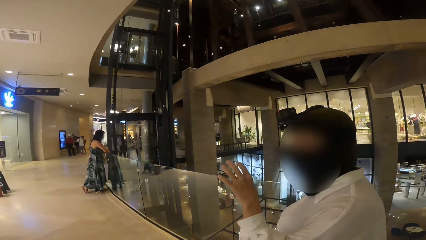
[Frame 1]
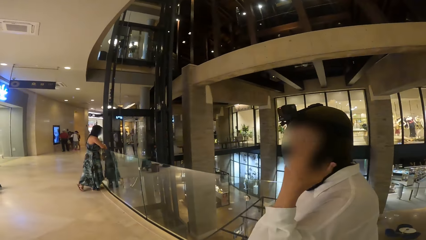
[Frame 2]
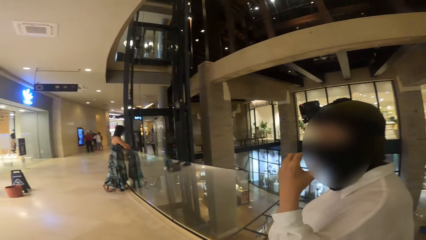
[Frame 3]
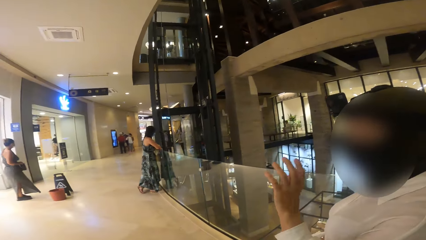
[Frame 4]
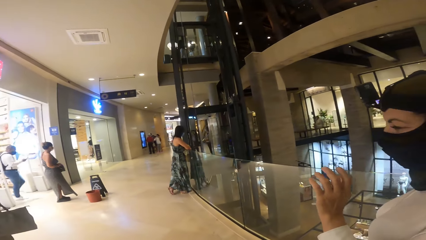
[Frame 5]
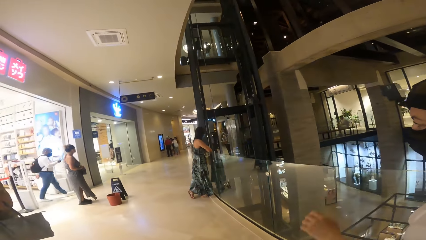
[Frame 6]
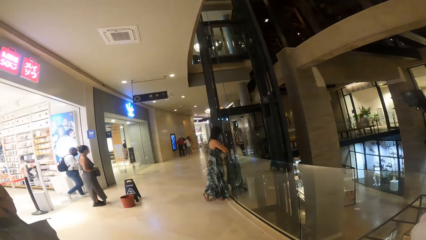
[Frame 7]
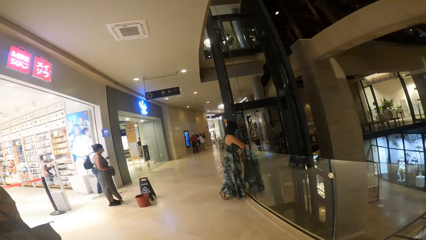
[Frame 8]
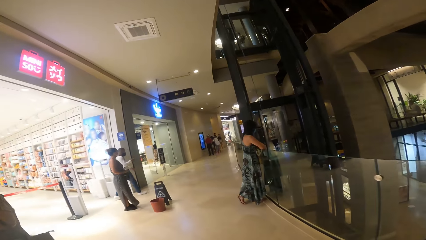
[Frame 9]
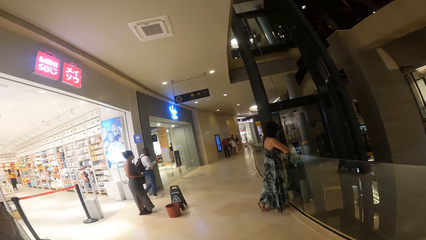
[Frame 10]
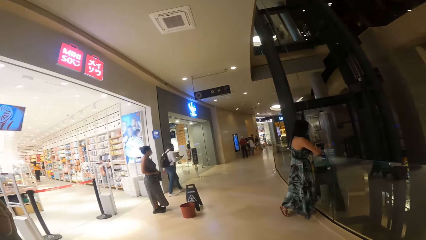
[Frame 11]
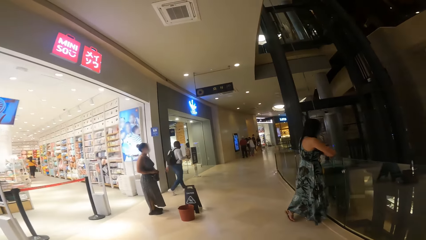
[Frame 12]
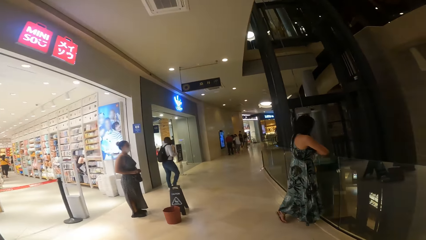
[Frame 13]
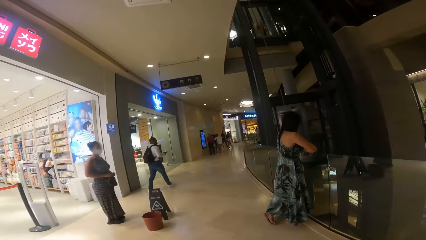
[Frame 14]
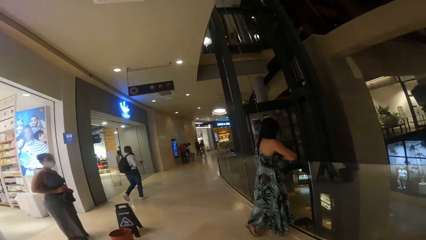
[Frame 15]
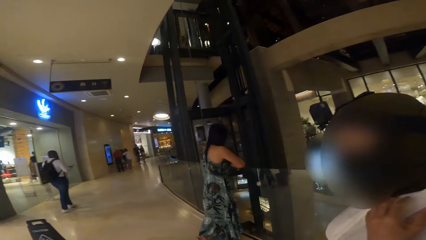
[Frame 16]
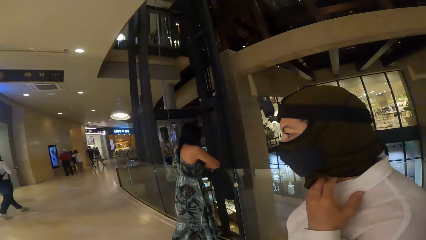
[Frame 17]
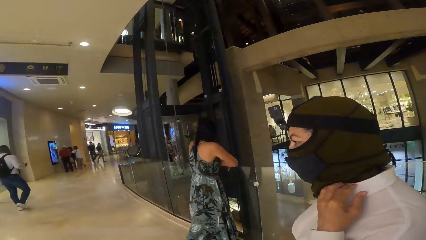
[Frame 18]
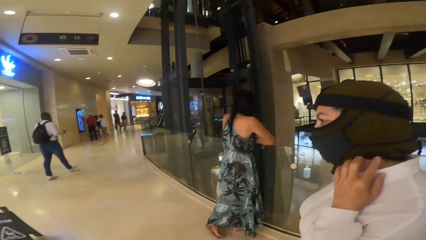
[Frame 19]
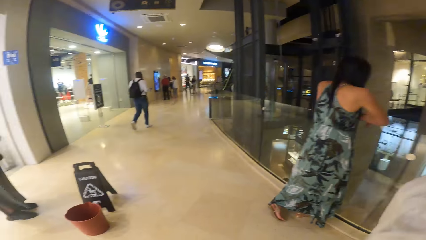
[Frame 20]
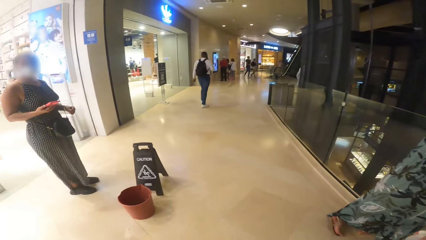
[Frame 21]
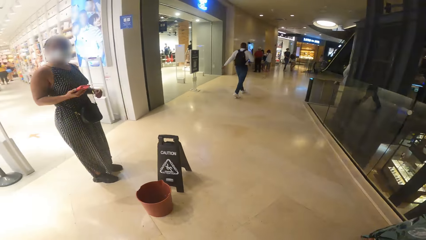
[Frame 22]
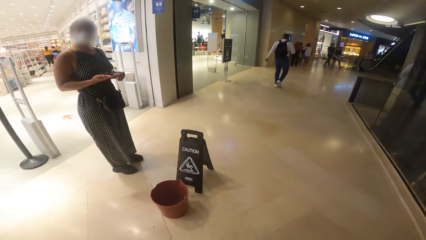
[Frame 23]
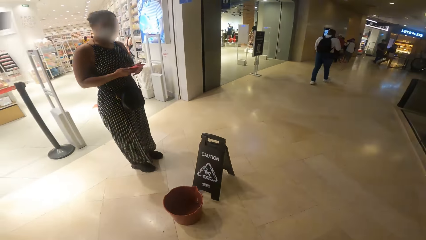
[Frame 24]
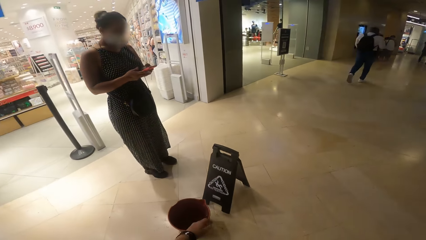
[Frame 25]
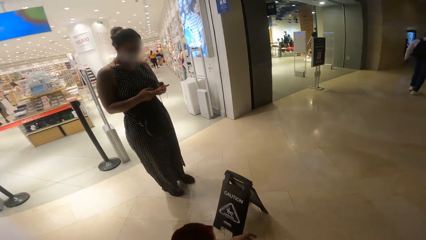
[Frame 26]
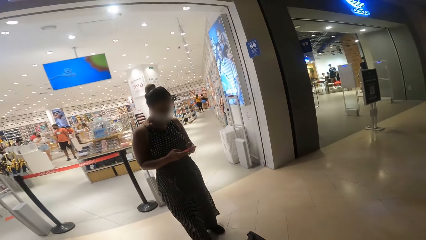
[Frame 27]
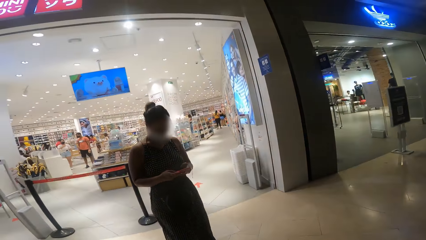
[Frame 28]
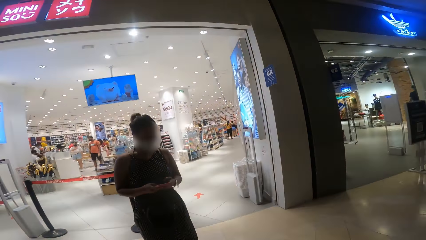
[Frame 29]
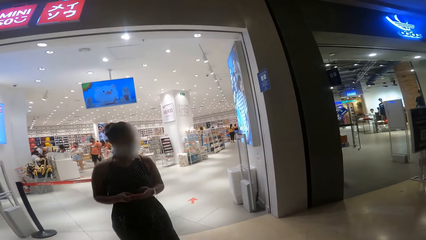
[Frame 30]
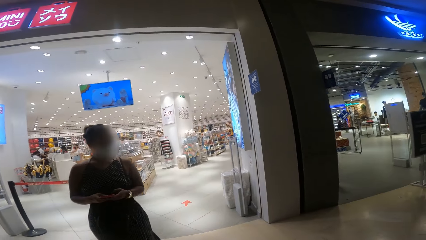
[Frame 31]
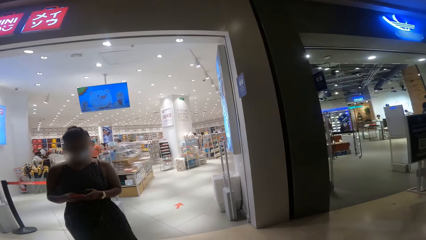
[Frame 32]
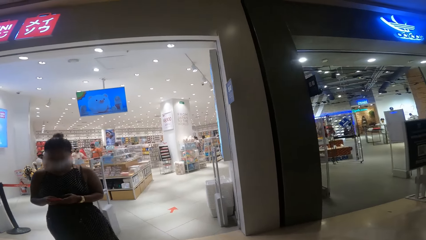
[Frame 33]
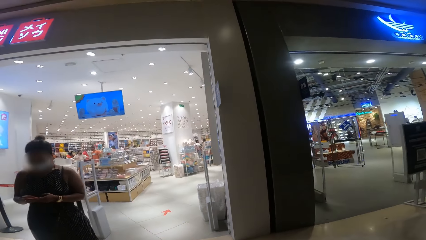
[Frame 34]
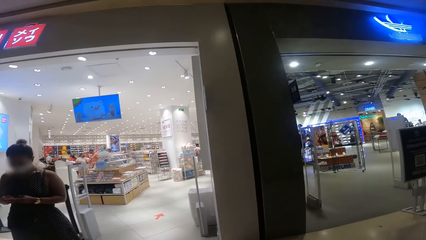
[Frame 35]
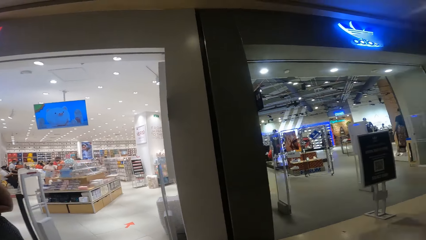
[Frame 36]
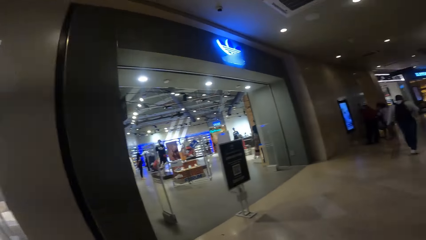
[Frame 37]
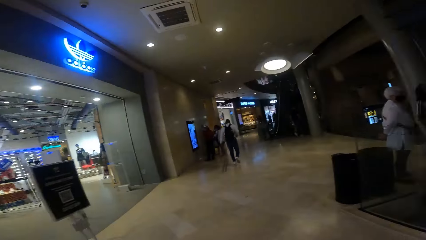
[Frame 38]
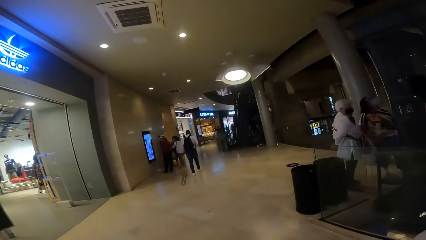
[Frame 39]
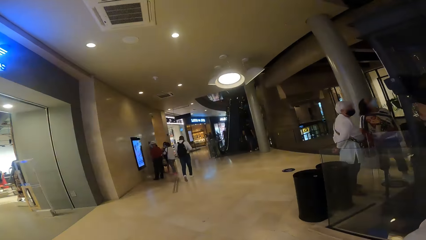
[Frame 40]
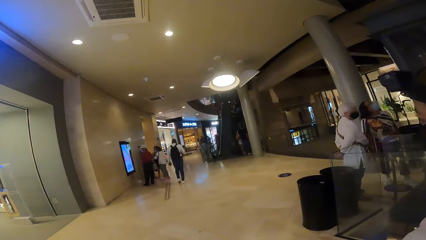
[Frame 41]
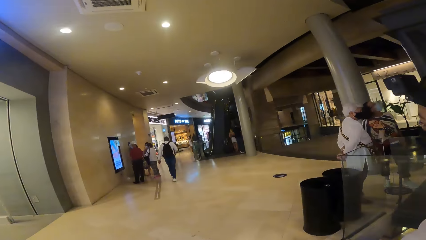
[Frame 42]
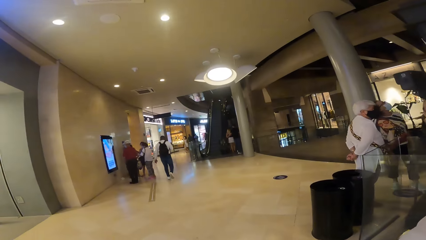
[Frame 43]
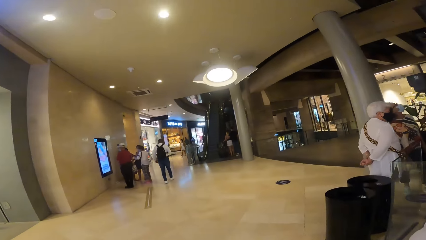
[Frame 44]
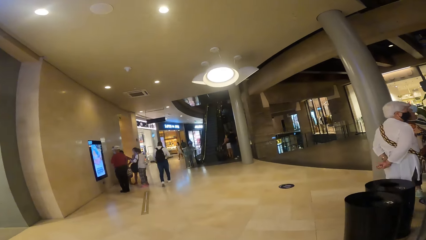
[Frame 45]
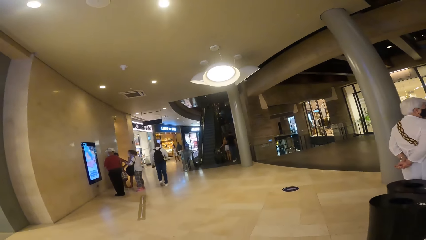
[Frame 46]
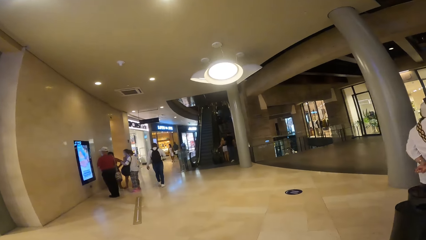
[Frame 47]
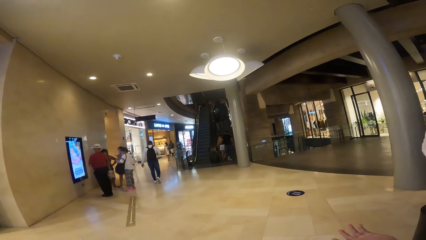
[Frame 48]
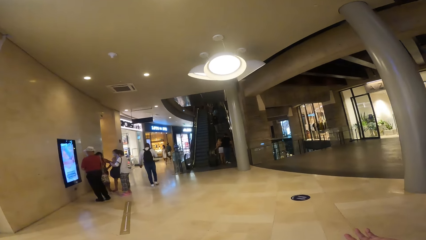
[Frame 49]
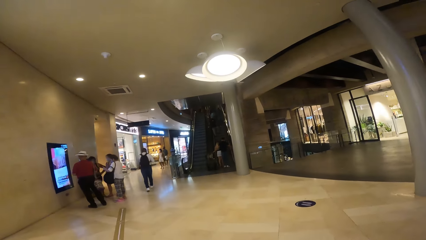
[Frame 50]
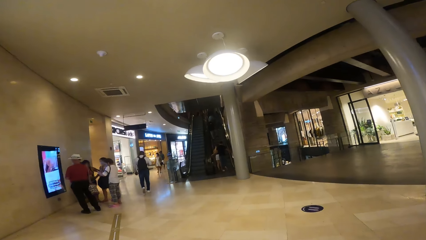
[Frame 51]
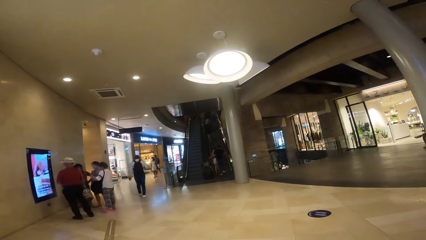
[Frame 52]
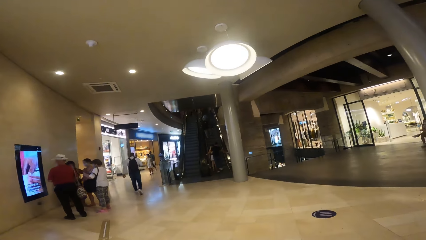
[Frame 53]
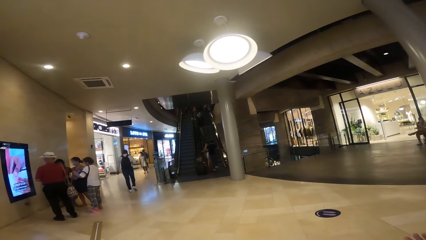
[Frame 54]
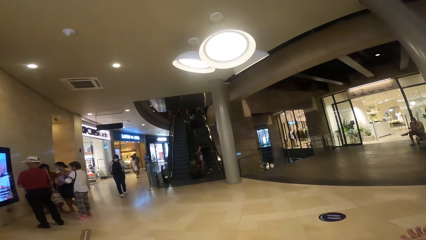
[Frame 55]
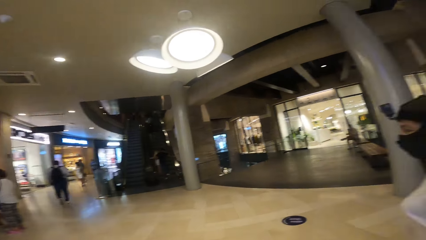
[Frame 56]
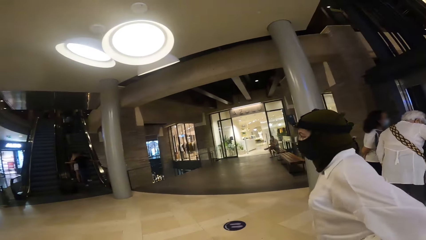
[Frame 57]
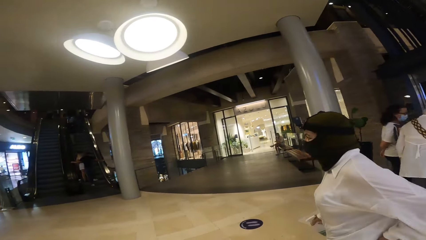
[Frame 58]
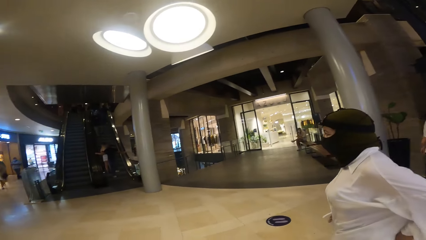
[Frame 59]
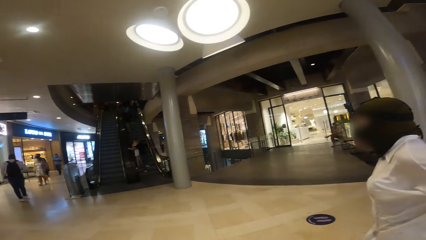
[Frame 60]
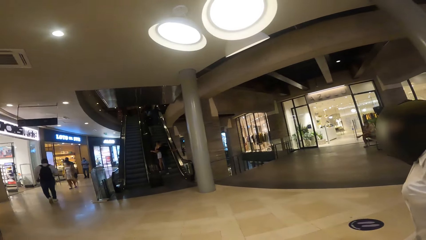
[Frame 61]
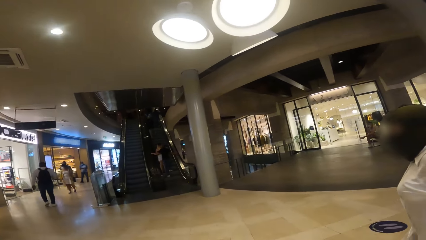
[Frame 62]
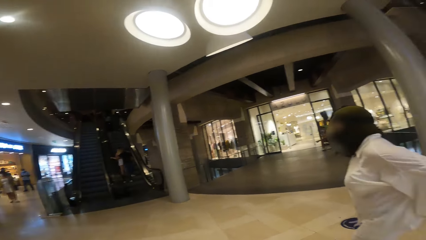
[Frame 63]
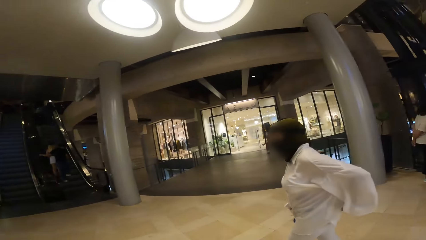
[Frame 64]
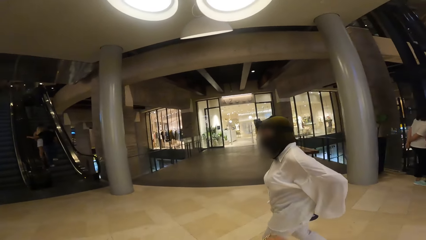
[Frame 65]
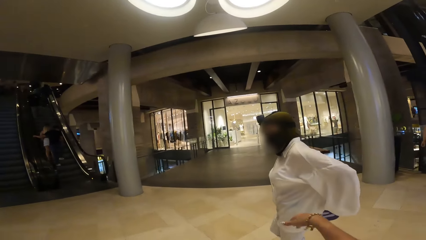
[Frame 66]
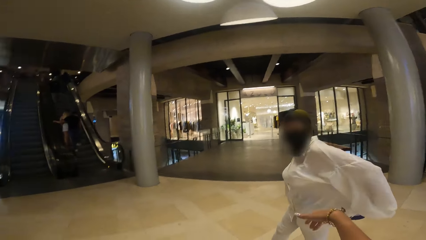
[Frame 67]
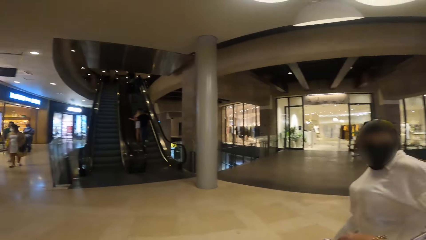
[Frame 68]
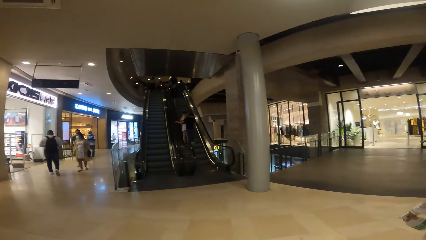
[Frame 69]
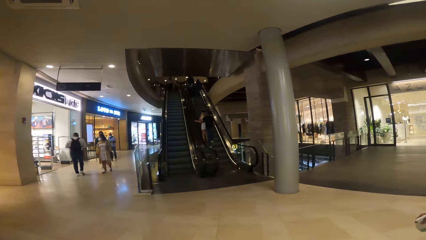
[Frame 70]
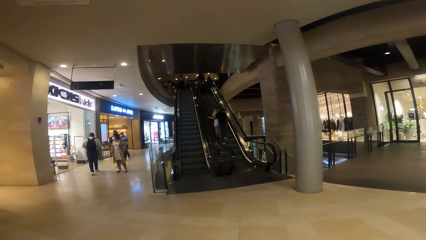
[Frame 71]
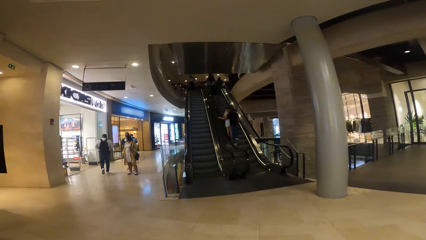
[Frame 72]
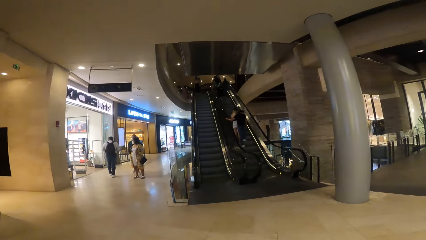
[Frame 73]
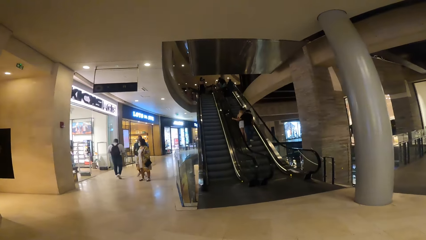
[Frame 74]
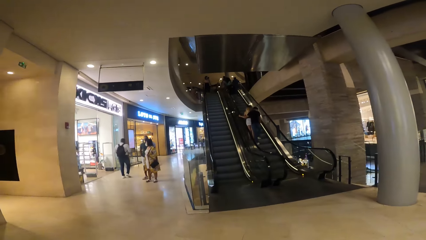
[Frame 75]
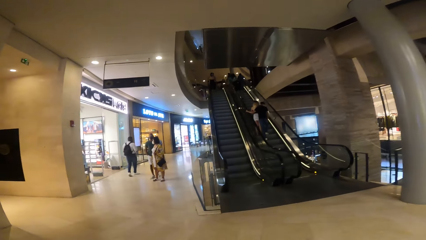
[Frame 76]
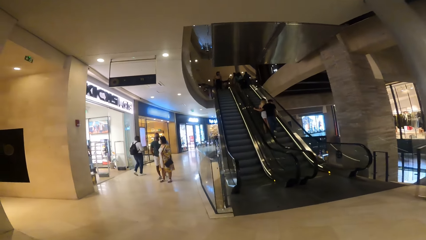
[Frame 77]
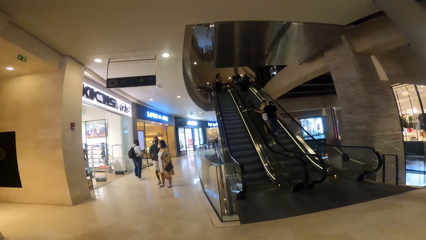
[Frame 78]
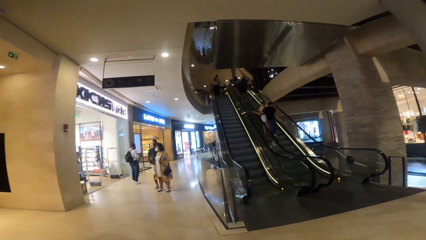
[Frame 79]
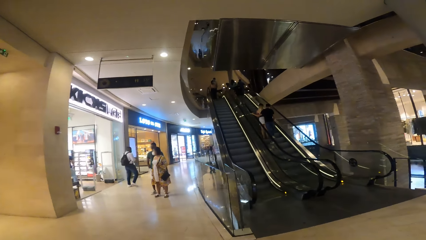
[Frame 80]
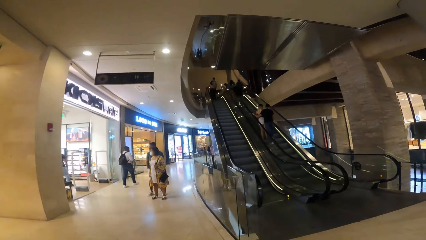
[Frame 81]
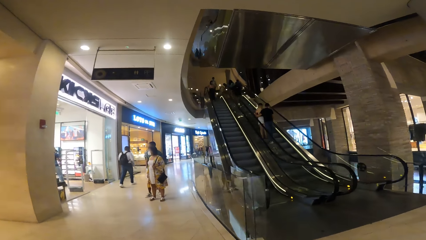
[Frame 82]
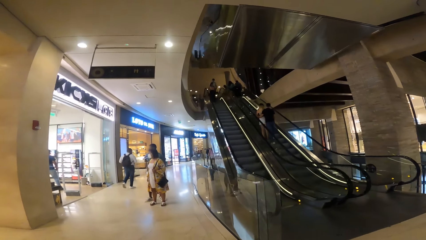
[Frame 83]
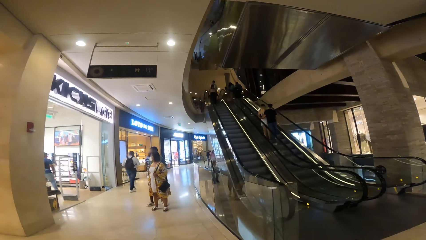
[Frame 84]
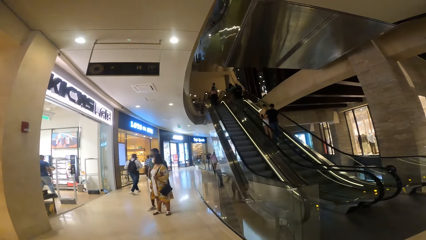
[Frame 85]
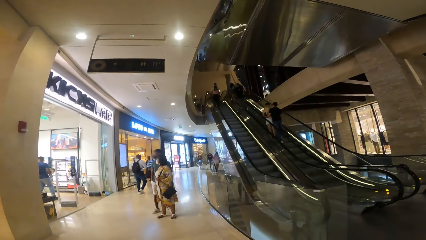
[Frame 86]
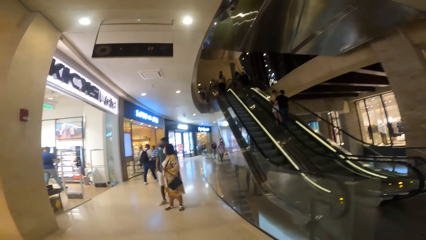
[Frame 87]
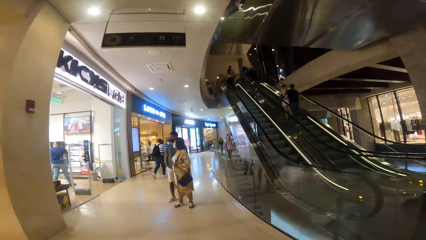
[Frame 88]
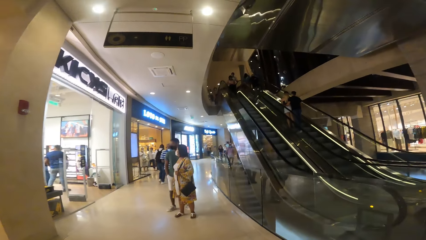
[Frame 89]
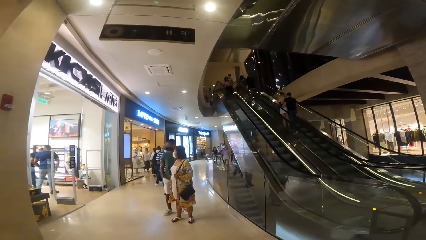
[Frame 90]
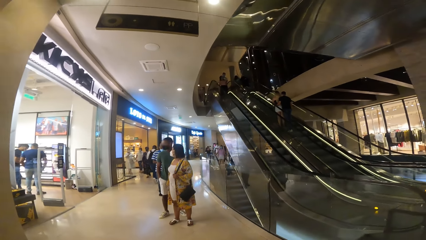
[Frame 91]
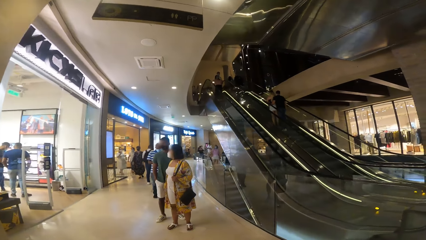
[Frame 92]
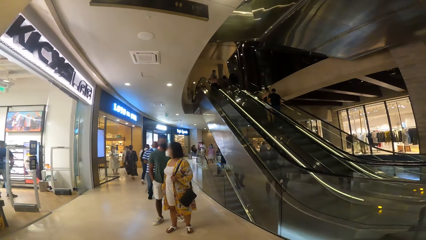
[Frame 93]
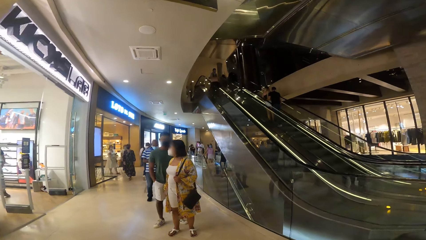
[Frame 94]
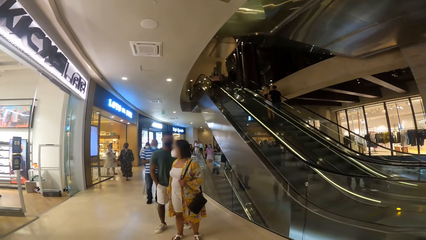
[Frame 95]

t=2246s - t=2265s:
The camera wearer looks at a woman. They look at a store. They look at the woman. They look at the store. They look forward. They look at the woman. They move a hand.
